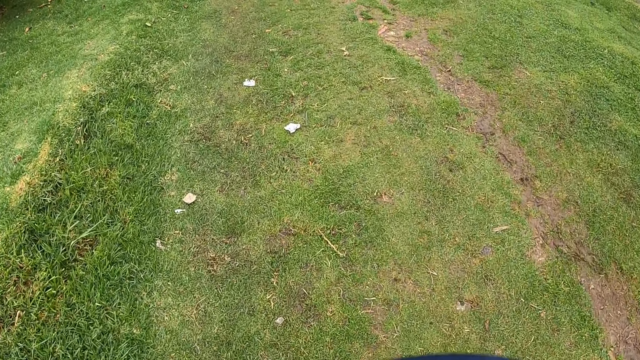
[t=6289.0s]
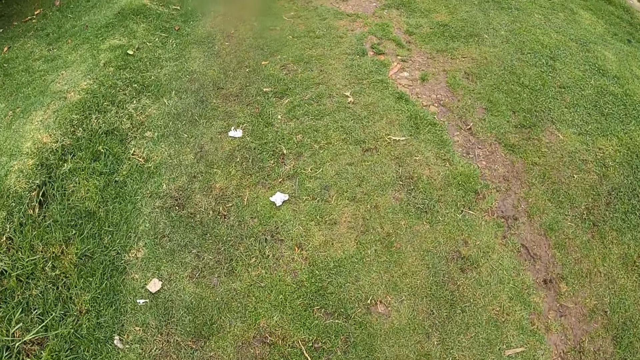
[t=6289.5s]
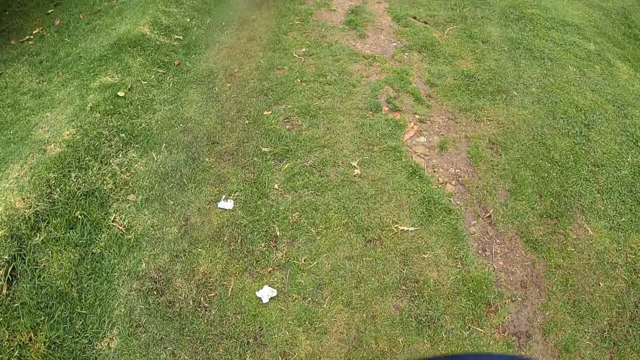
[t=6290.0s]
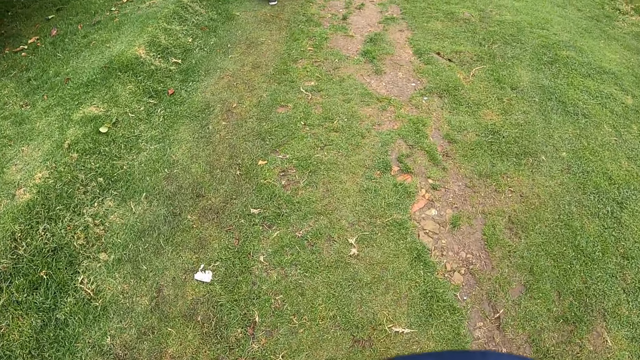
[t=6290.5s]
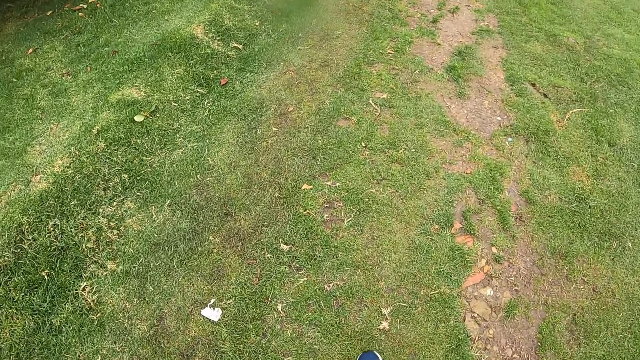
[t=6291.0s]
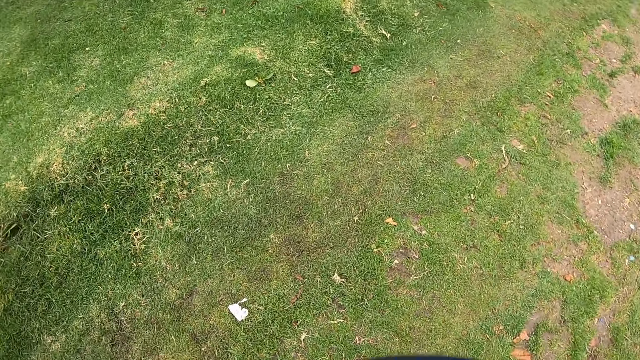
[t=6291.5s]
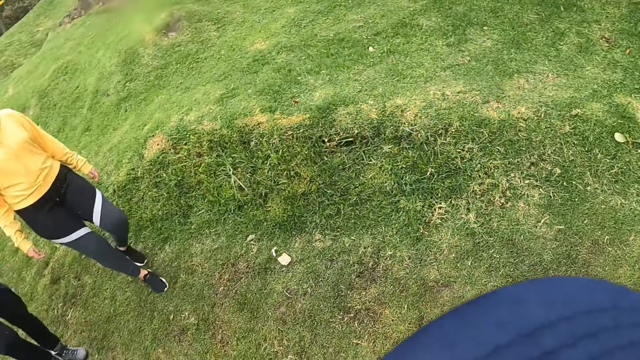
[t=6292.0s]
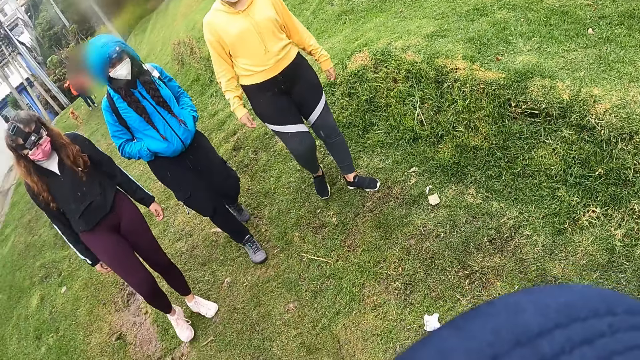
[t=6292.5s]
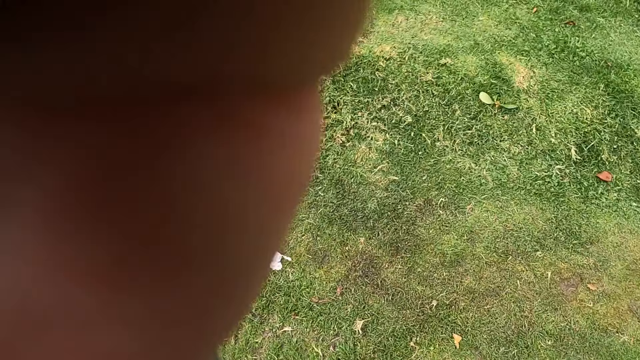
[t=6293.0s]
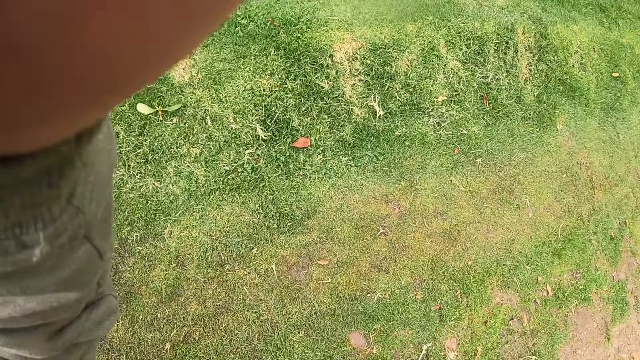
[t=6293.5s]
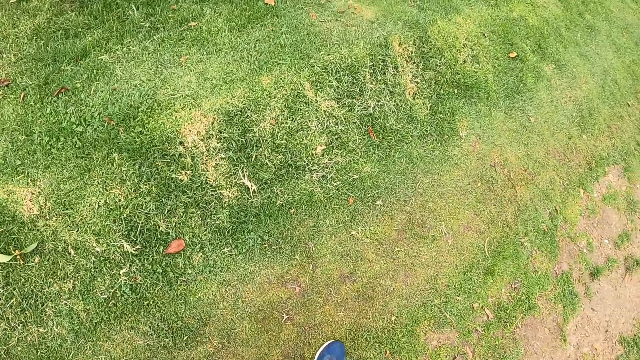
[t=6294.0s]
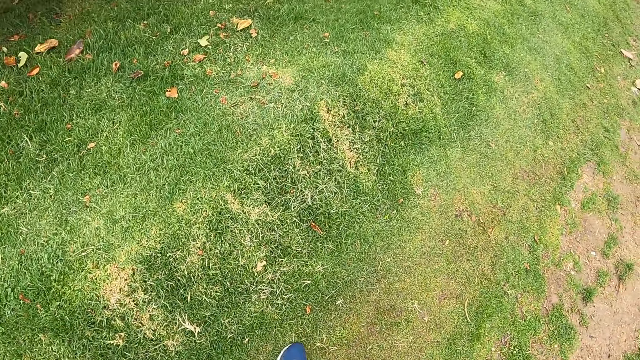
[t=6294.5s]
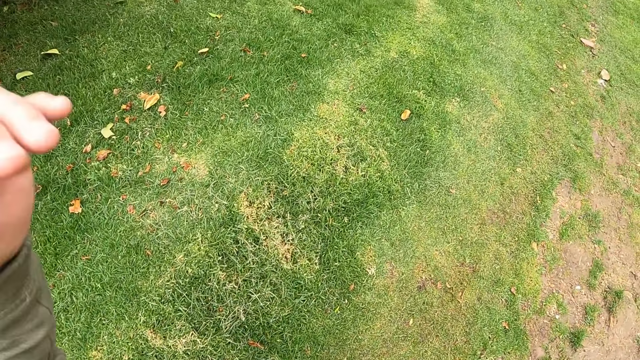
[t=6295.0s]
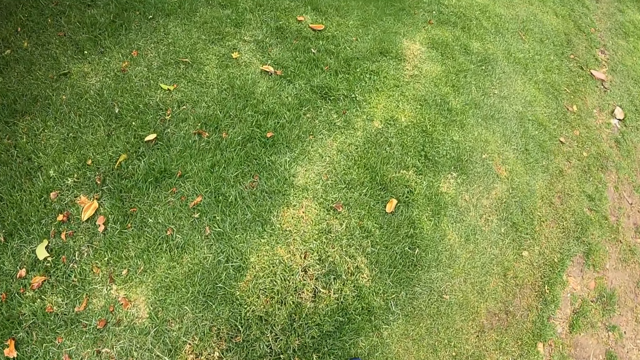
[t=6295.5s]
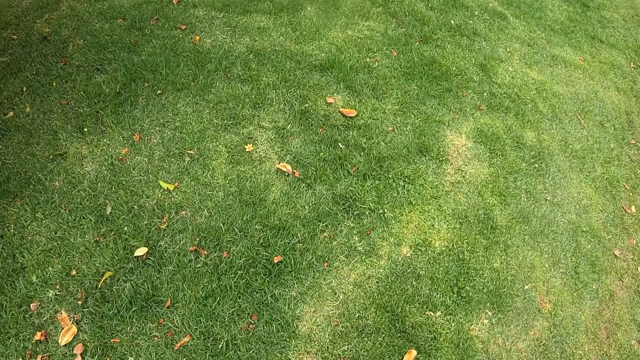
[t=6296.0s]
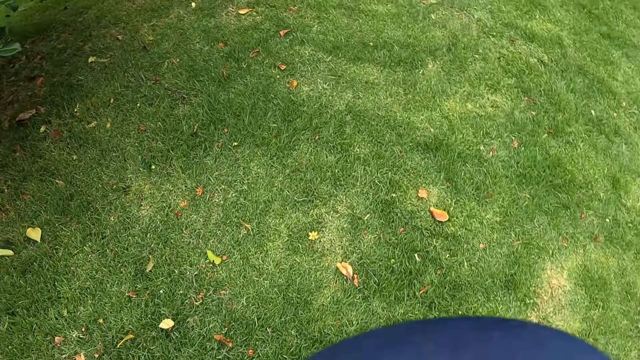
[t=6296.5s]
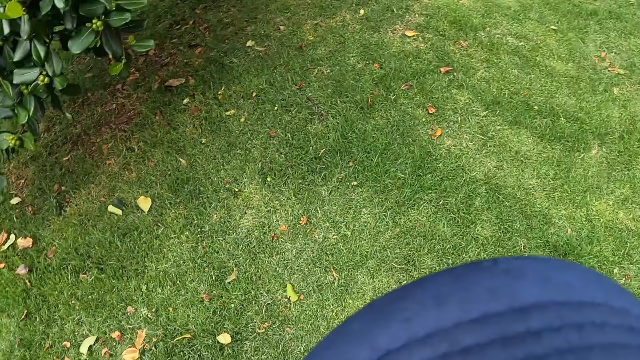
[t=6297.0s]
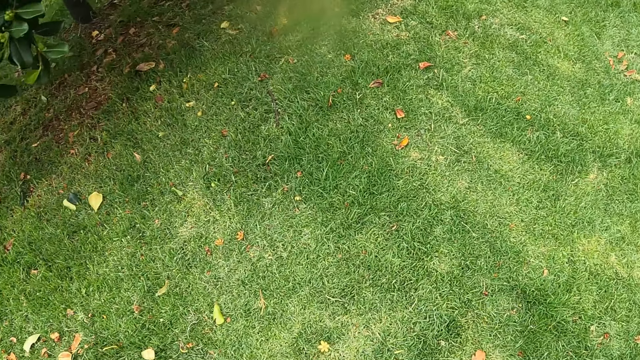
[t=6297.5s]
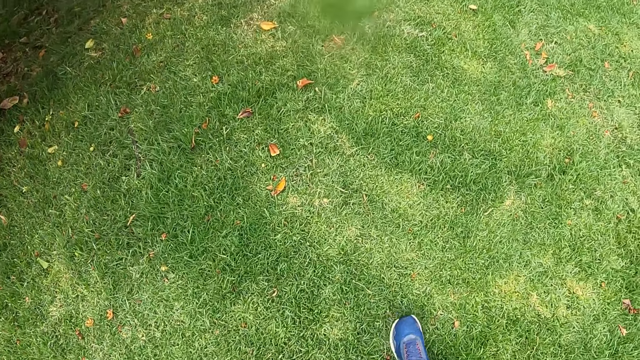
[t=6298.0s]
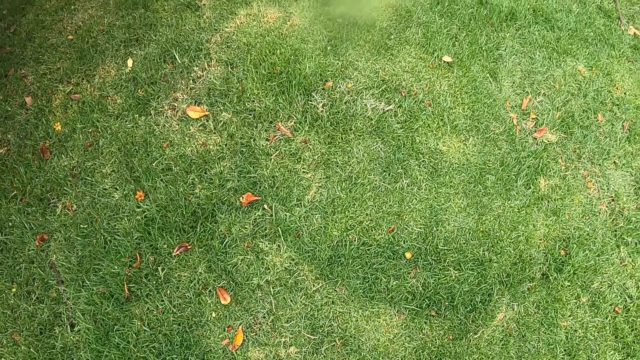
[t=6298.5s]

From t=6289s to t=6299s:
The camera wearer looks around the field. She adjusts a camera with her left hand. She walks around the field.

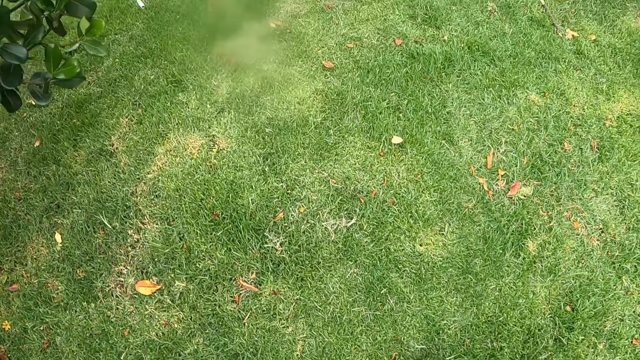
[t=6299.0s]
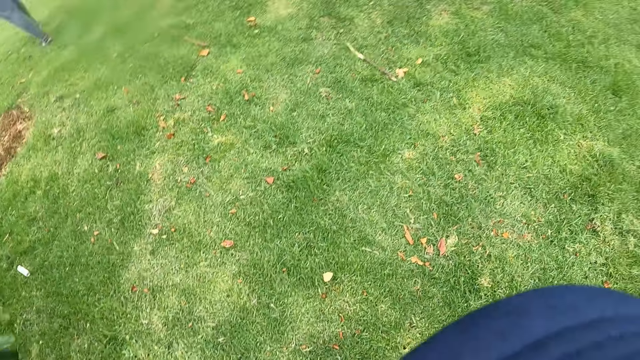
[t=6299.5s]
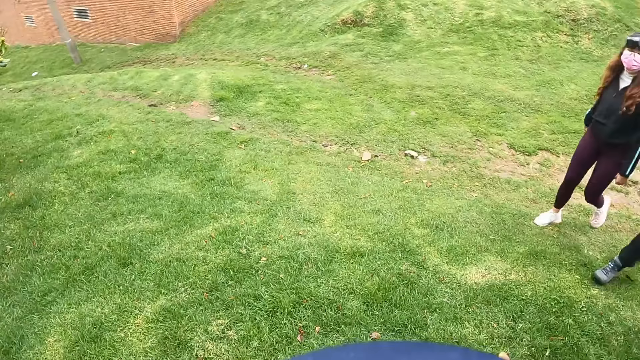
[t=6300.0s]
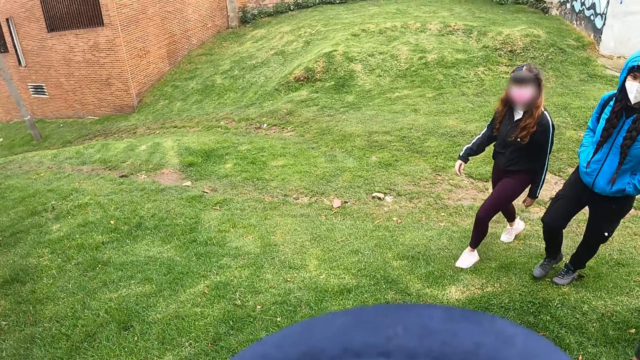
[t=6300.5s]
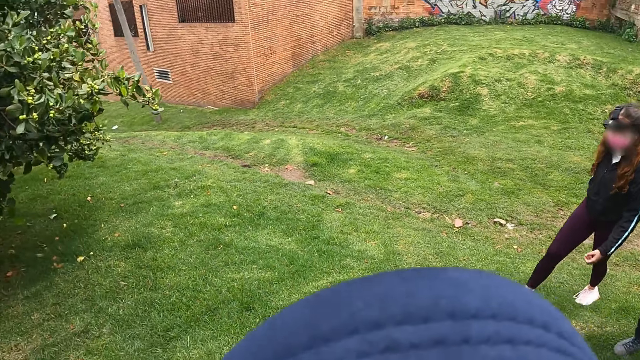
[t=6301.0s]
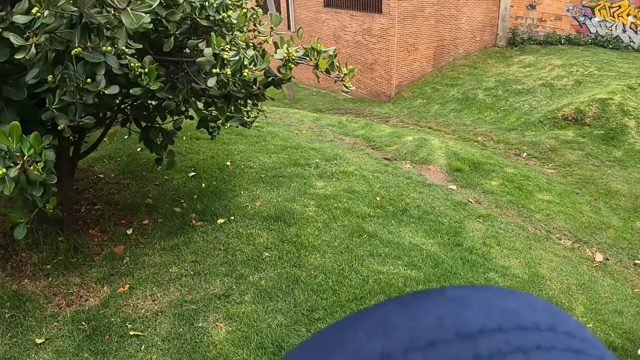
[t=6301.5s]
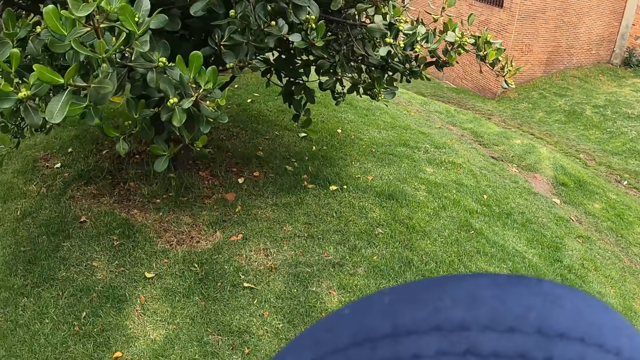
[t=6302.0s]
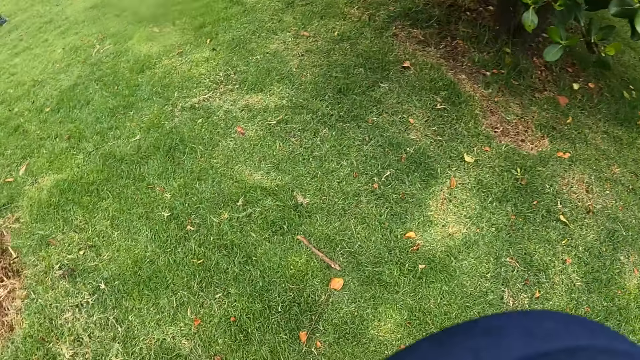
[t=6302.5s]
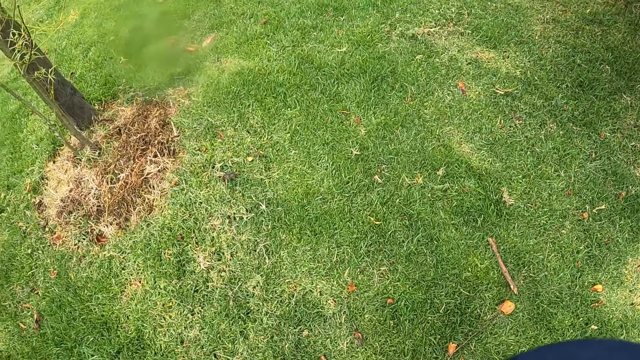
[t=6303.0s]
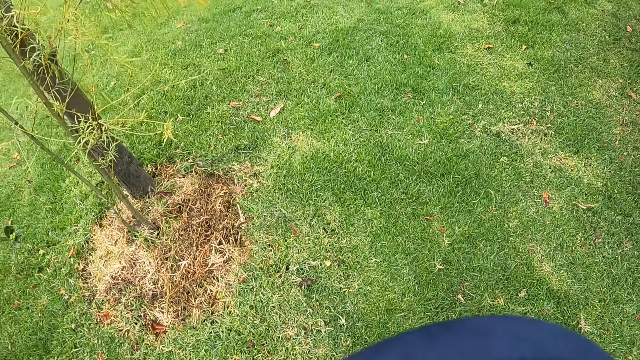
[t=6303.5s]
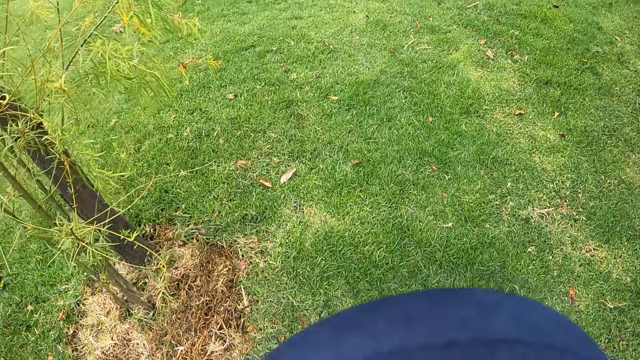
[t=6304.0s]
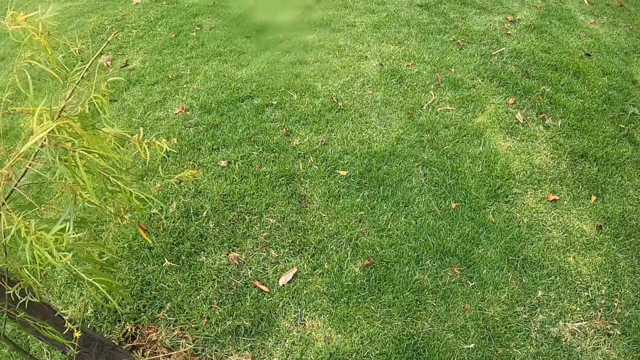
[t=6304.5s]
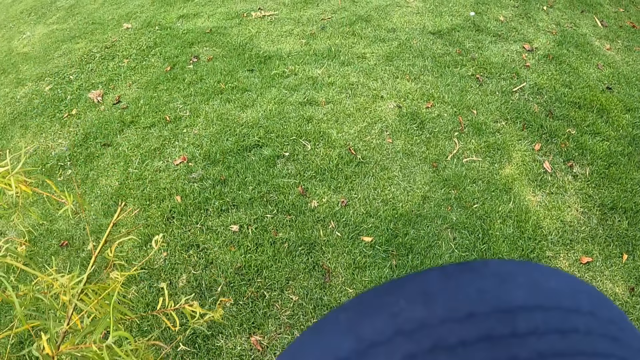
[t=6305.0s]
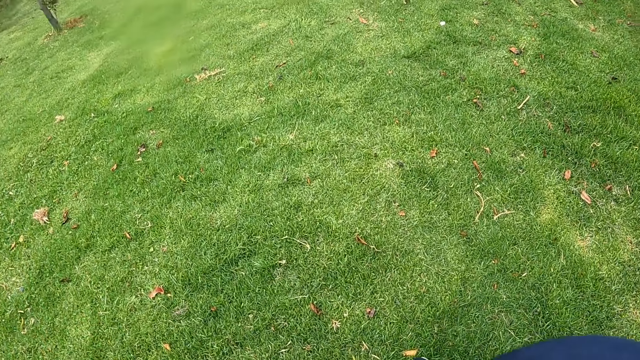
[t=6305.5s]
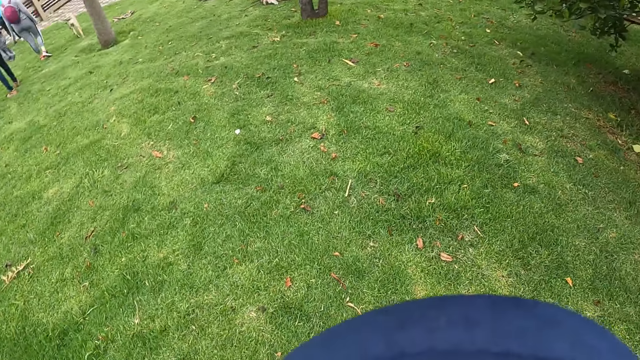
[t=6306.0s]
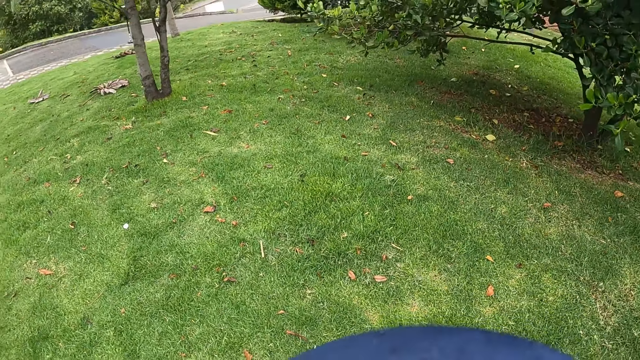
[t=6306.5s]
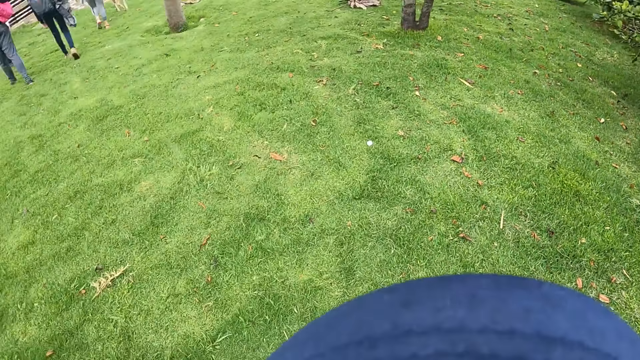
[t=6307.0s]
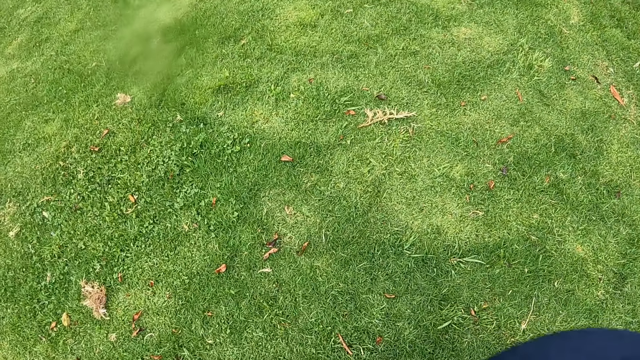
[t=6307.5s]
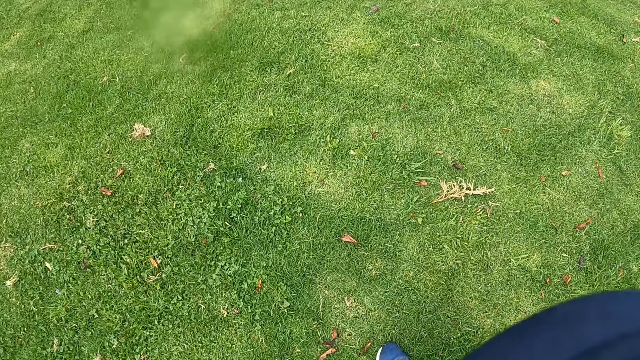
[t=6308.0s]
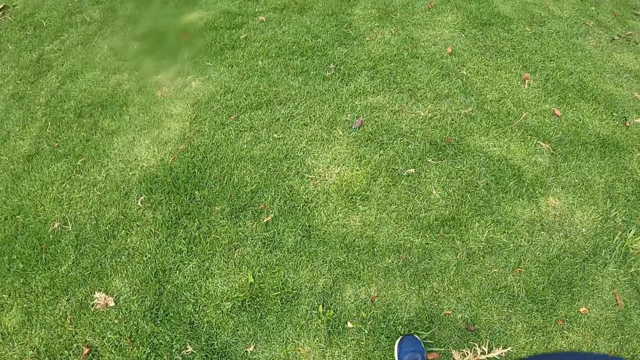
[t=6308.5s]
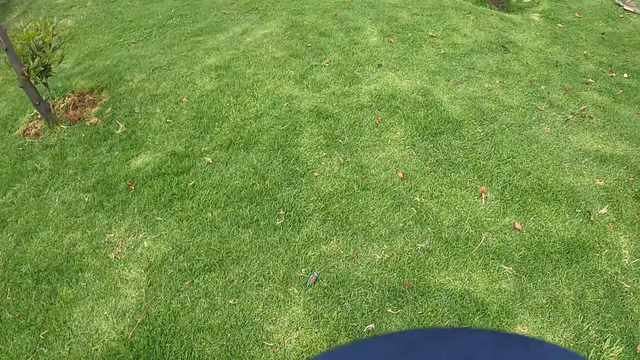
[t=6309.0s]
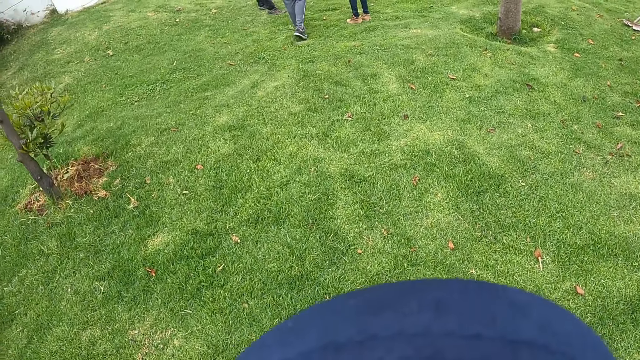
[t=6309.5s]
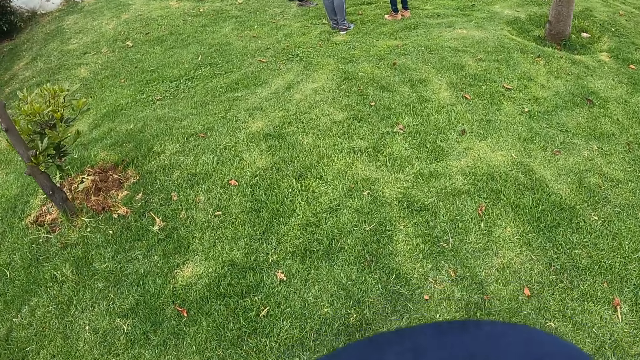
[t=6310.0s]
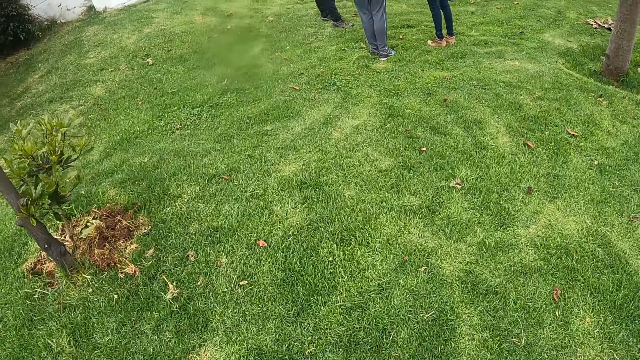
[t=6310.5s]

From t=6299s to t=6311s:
The camera wearer looks around the field. They walk around the field.
